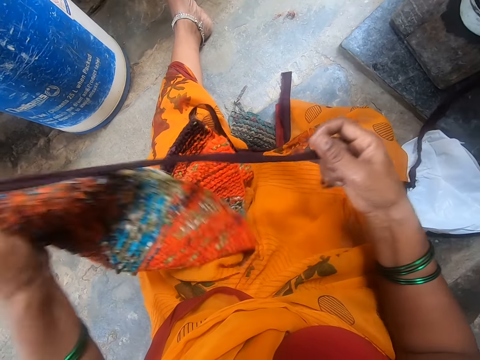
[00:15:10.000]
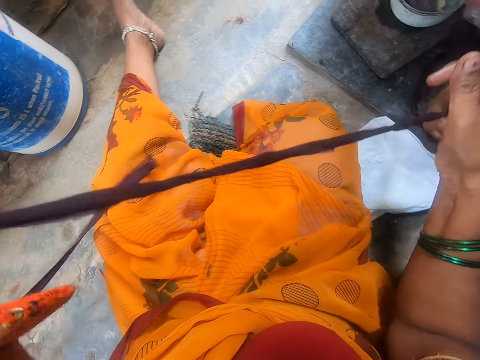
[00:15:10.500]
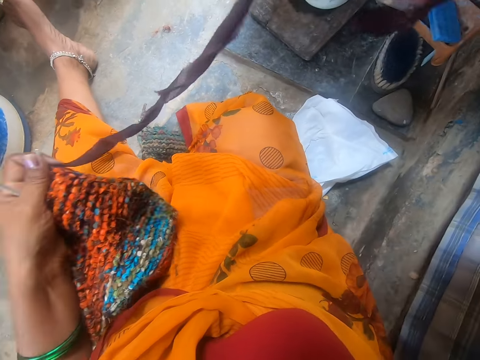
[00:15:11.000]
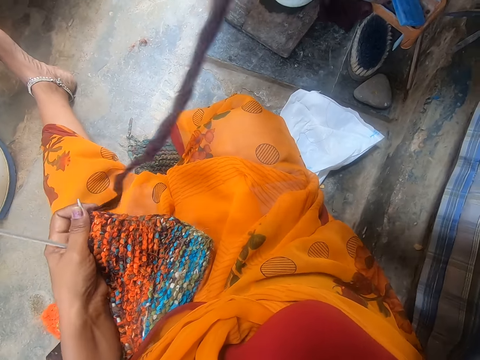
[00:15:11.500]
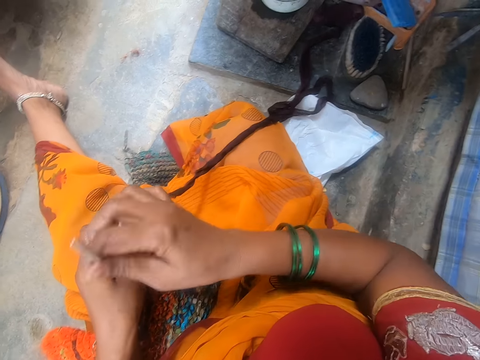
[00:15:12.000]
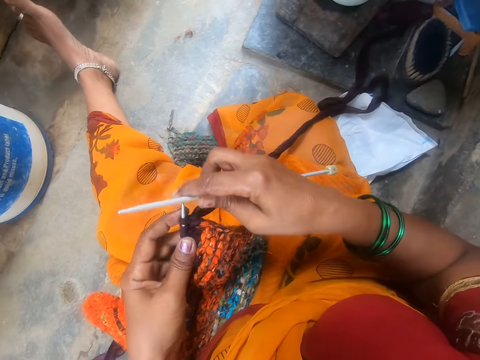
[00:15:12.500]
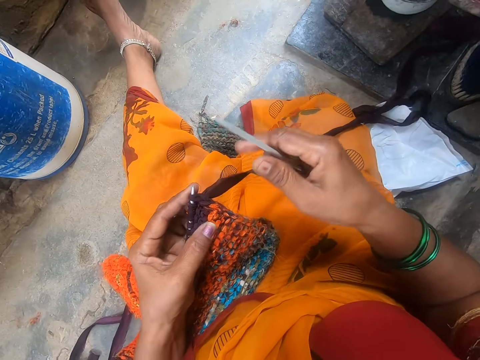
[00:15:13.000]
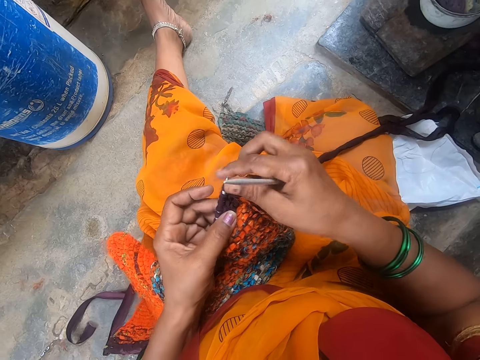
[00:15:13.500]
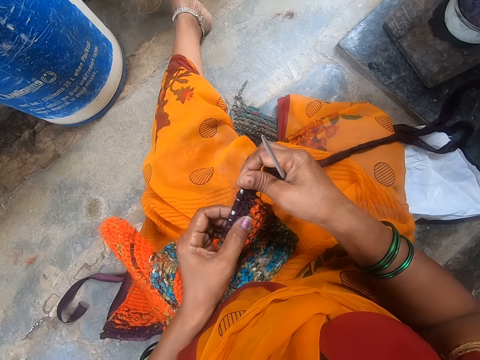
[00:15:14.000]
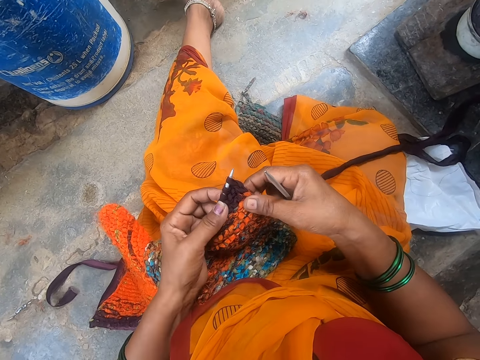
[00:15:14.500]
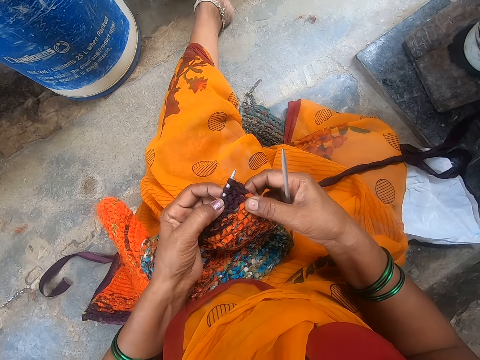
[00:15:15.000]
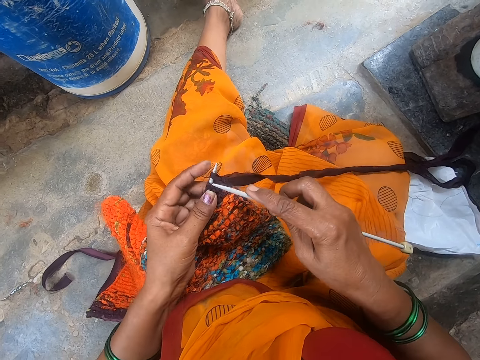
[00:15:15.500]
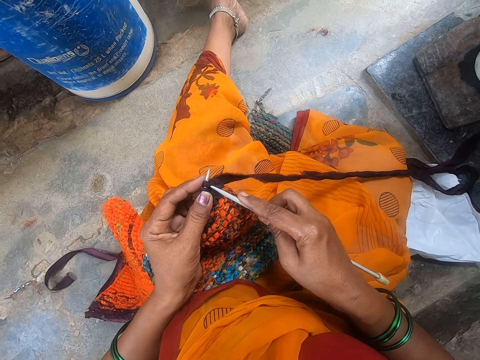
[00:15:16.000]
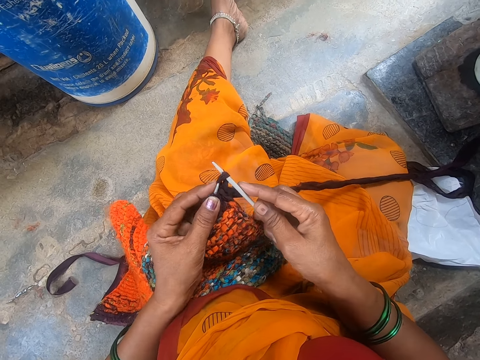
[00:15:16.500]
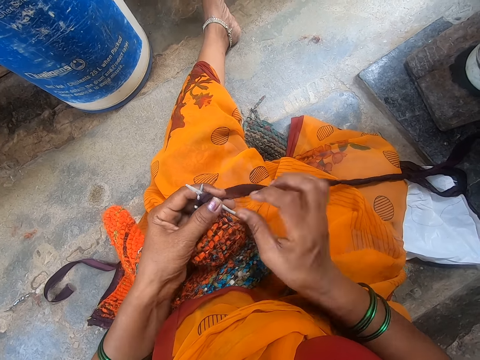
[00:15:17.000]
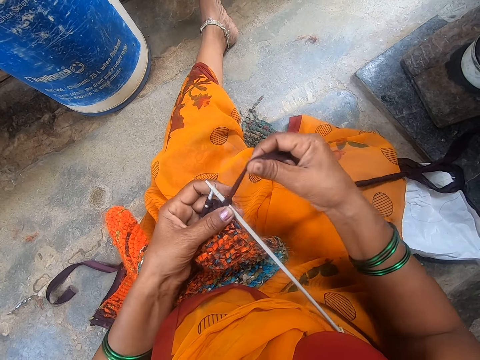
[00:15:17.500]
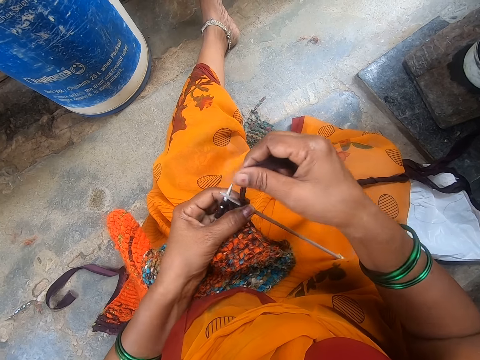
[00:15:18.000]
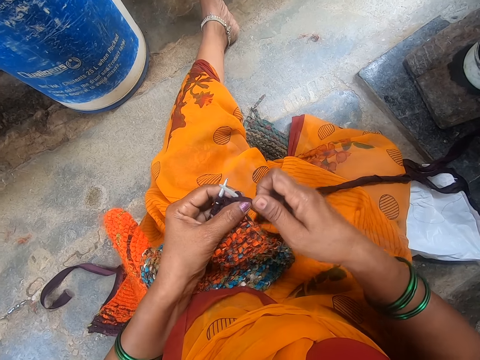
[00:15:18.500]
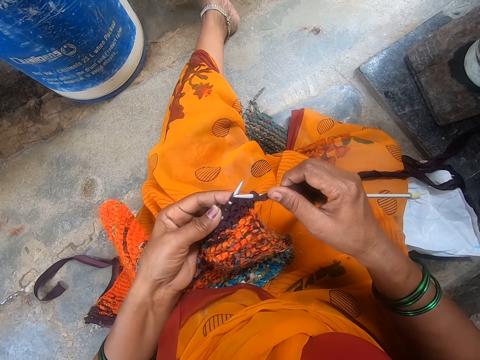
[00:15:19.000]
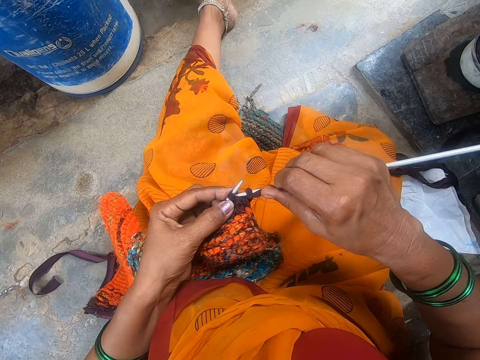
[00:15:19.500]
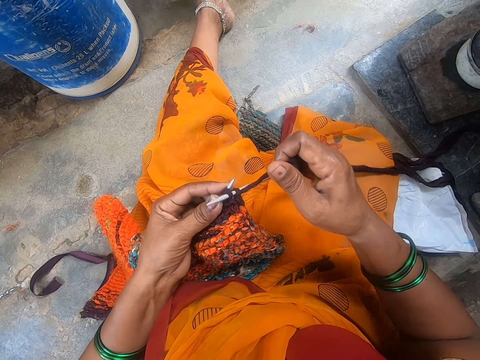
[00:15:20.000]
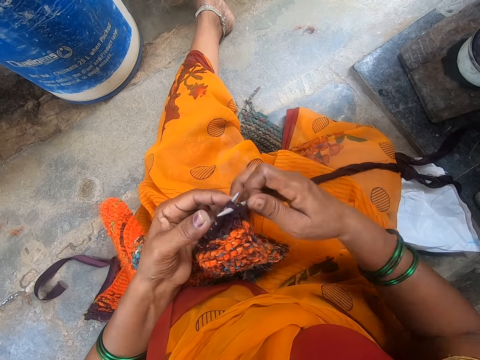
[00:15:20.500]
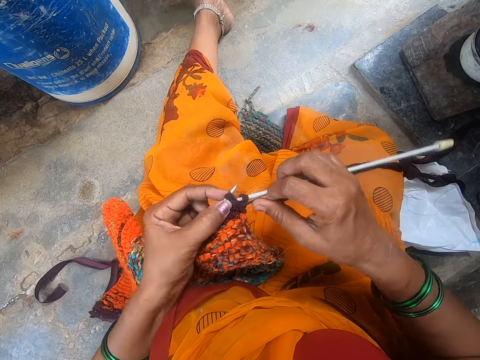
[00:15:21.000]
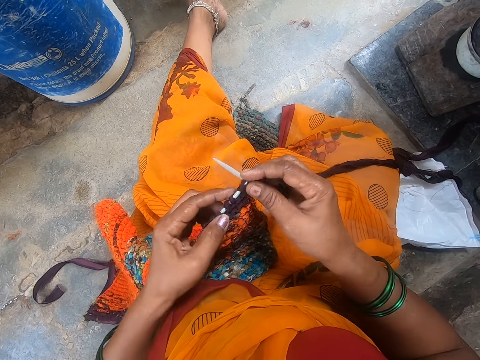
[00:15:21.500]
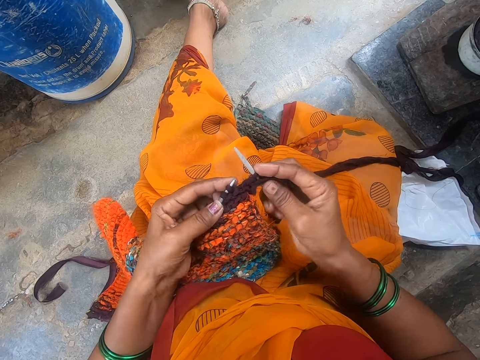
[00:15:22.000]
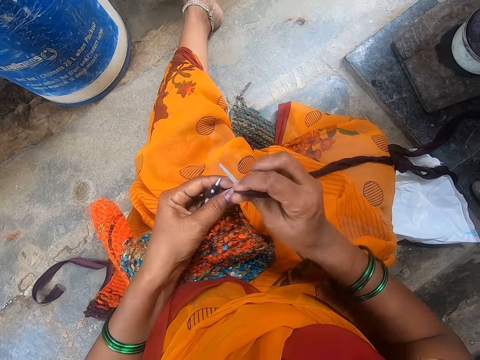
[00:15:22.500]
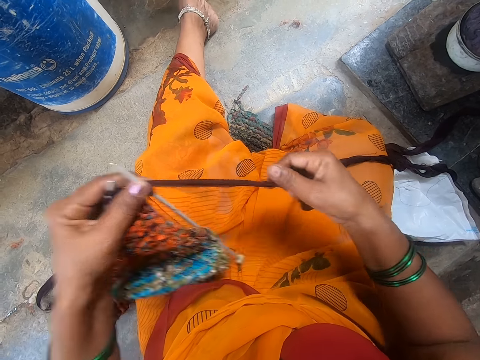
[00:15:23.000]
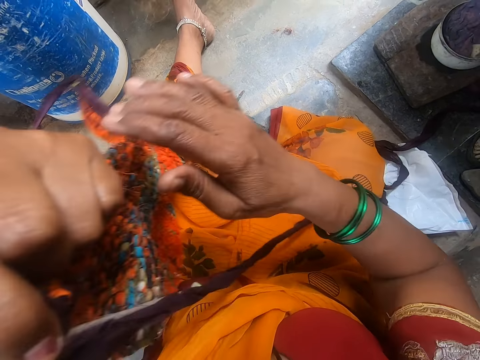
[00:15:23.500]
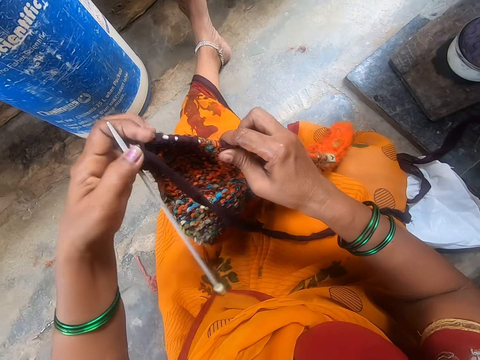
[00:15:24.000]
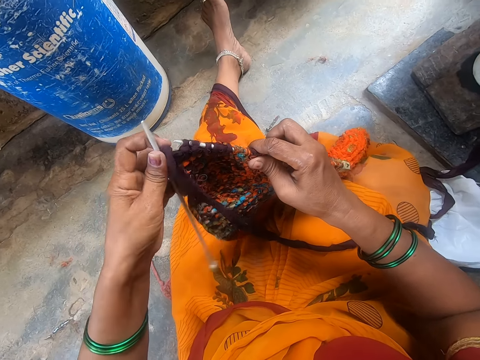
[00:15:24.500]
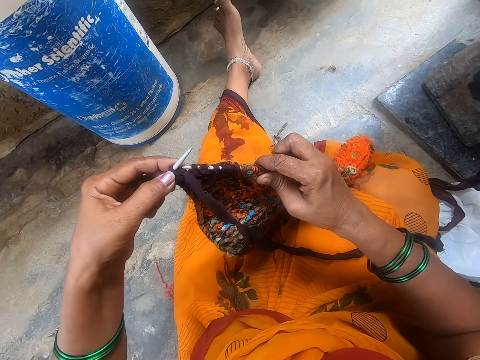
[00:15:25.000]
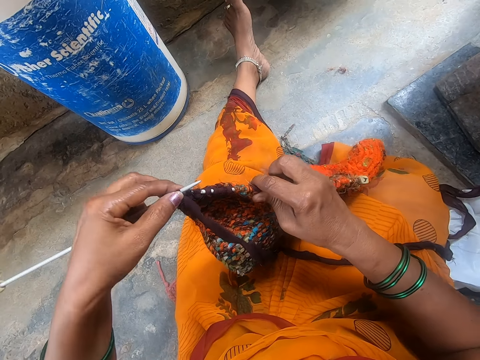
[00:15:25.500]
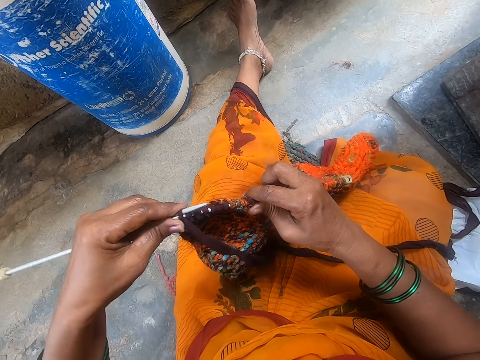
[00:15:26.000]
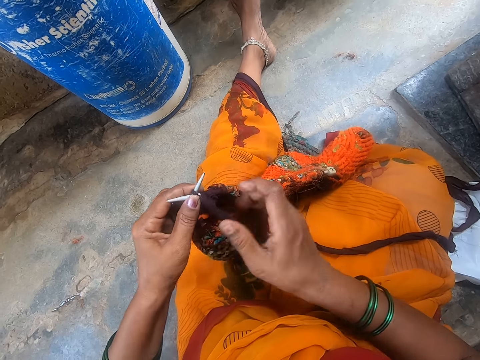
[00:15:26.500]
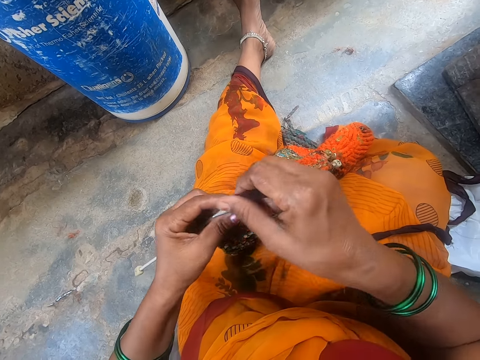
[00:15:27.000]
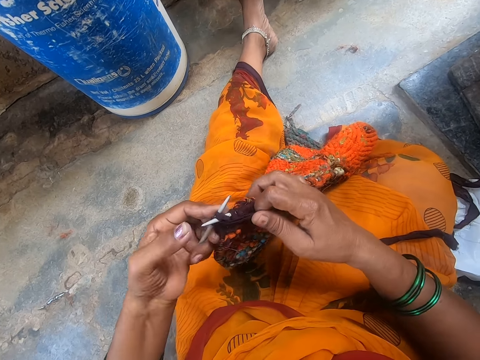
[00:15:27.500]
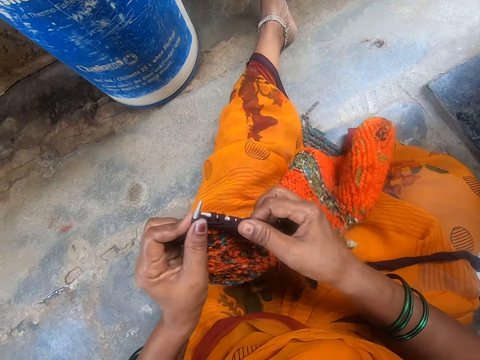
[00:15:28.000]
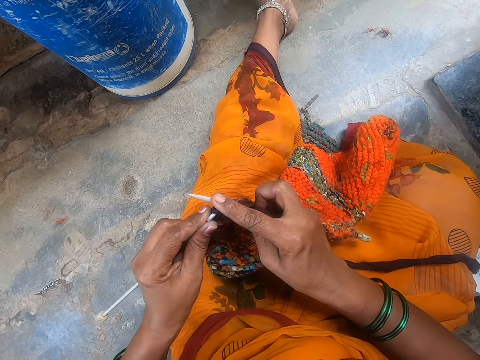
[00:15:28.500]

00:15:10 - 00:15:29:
The camera wearer turns the fabric. They pull the knitting wool. They pick the crochet hook from the left hand. They adjust the fabric on the crochet hook. They knit the fabric. They sew a scarf. They turn the fabric. They knit the fabric.

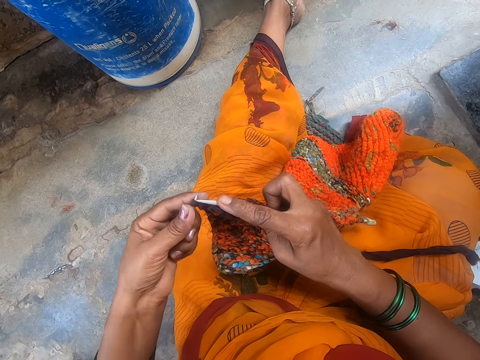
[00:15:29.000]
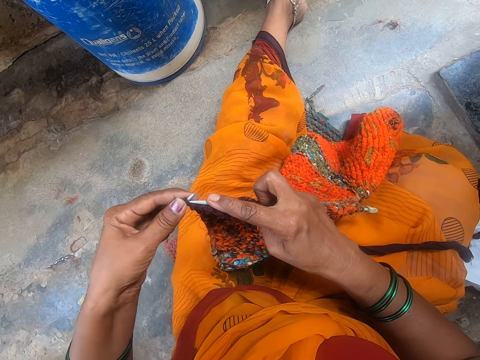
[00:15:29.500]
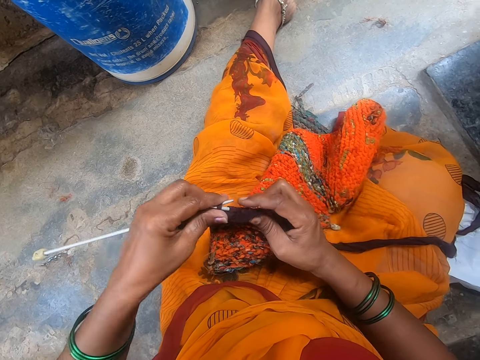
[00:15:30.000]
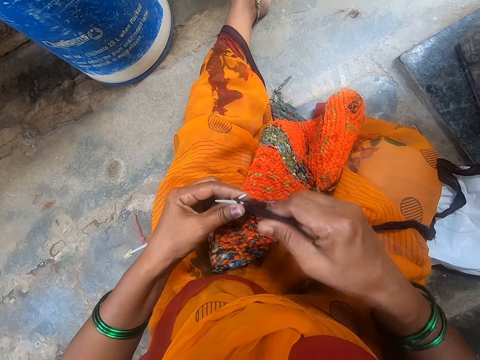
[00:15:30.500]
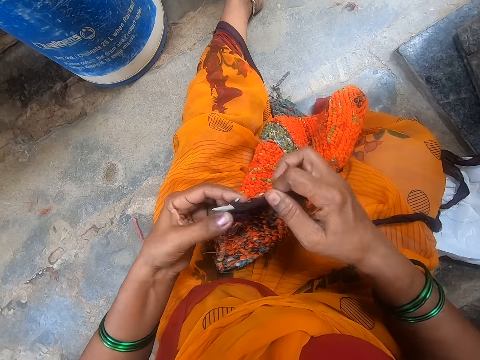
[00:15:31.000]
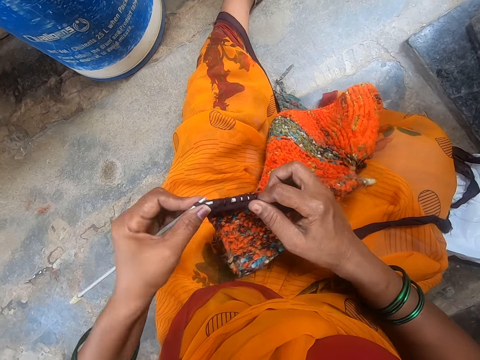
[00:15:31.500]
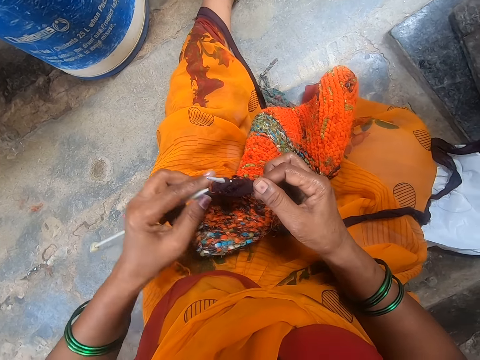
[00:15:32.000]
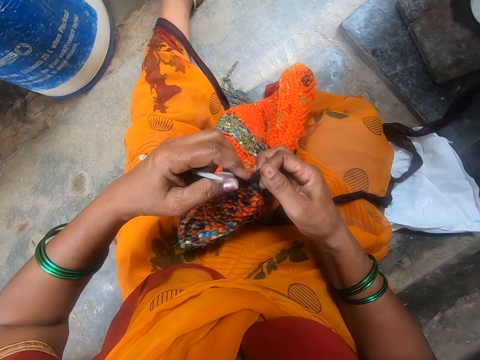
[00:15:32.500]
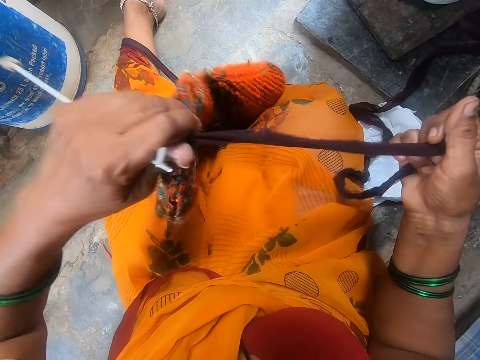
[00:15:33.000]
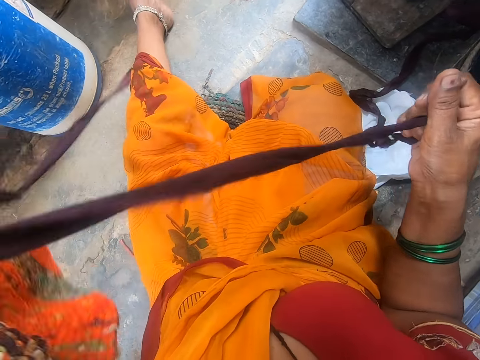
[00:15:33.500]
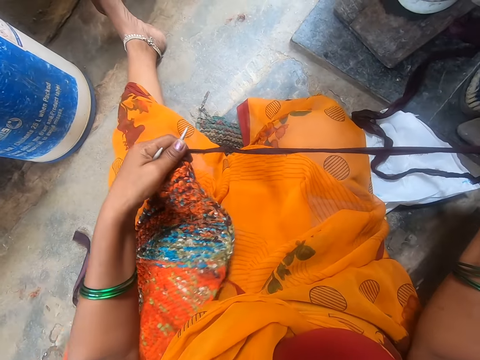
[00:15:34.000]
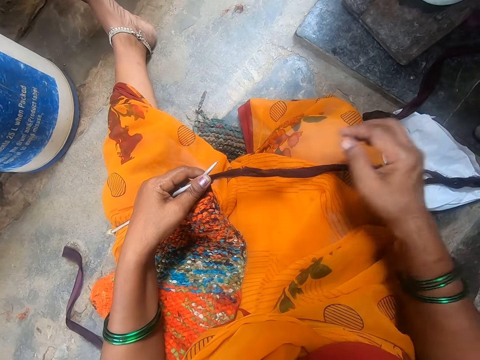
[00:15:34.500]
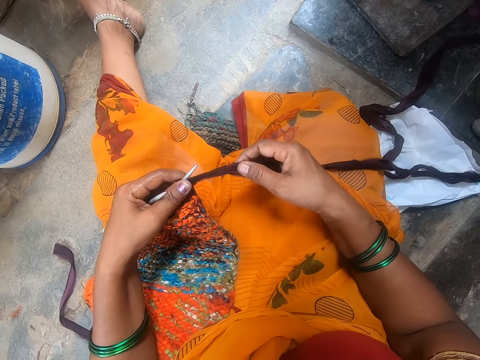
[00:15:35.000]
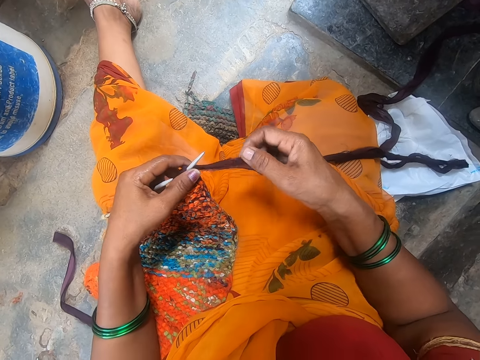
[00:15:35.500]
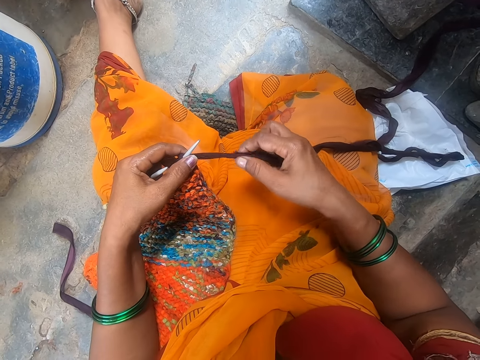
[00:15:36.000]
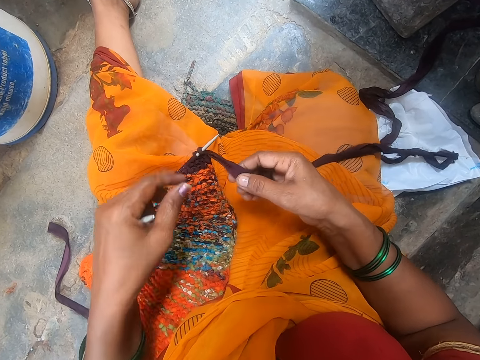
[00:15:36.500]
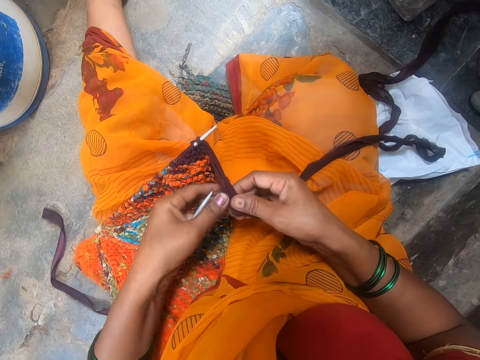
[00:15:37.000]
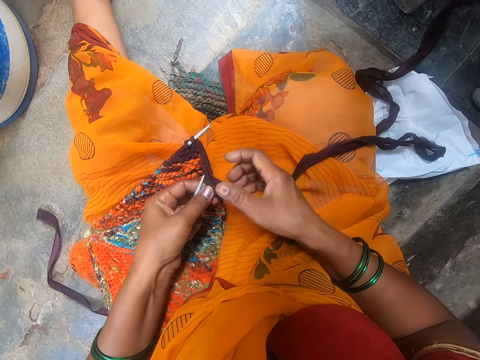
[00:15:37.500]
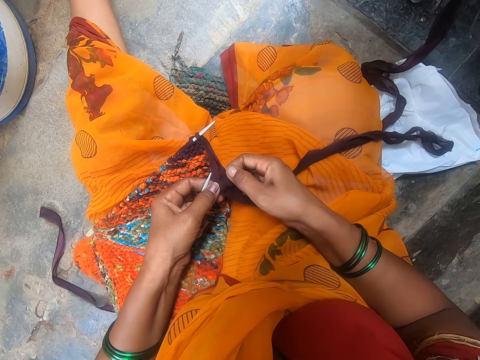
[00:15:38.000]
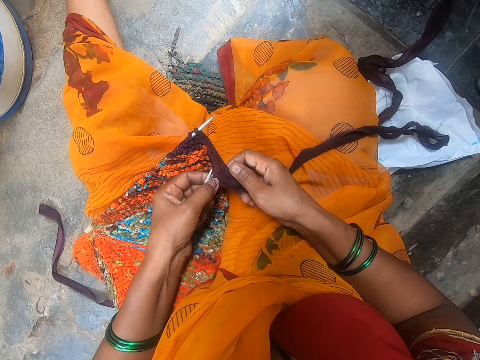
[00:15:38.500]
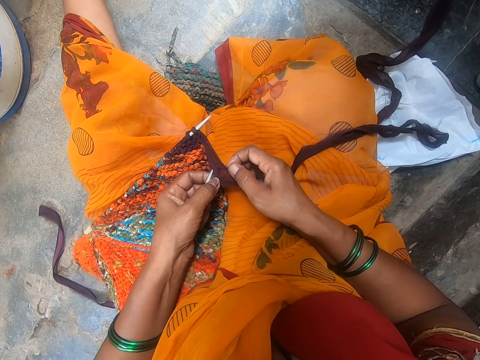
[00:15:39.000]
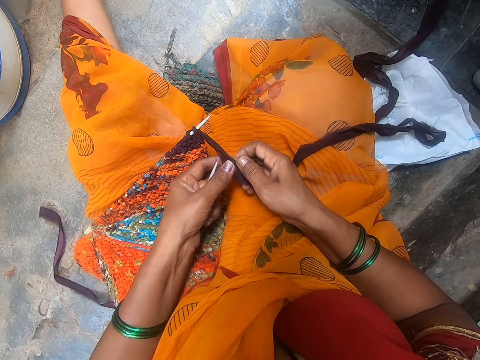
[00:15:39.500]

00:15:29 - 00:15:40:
The camera wearer pulls the knitting wool. They place the fabric on the lap. They adjust the knitting wool.
